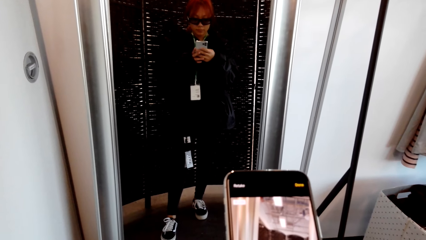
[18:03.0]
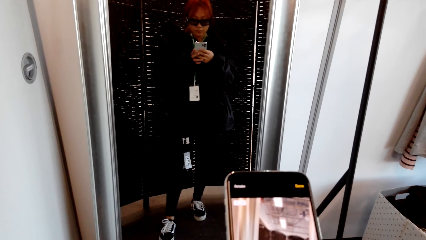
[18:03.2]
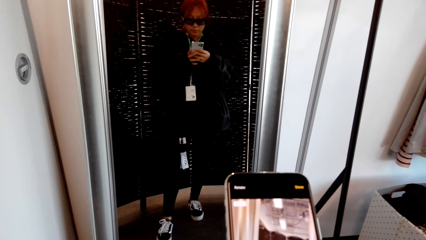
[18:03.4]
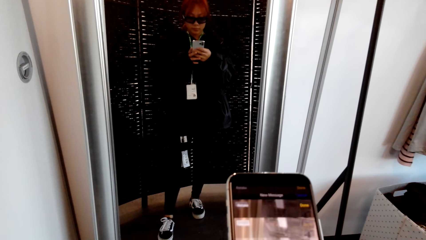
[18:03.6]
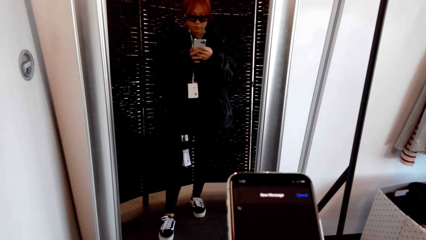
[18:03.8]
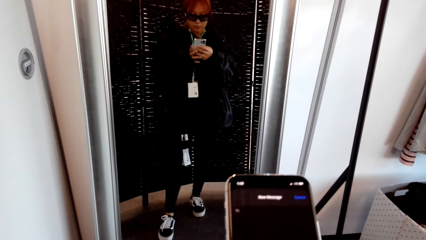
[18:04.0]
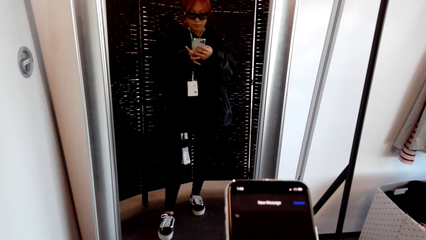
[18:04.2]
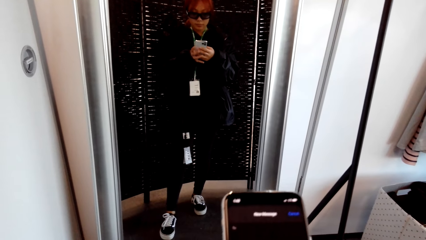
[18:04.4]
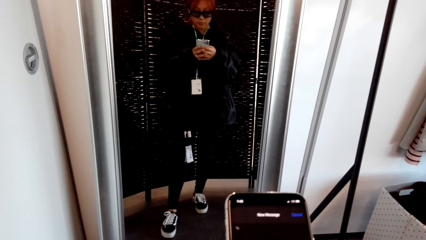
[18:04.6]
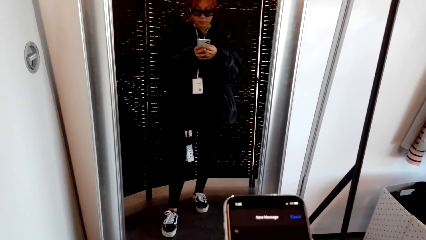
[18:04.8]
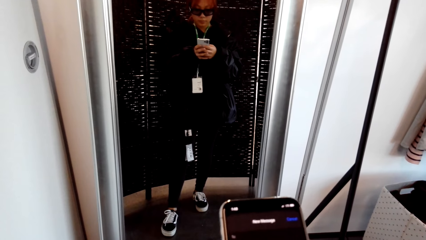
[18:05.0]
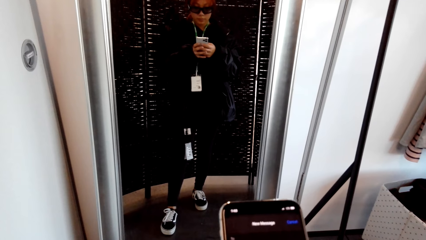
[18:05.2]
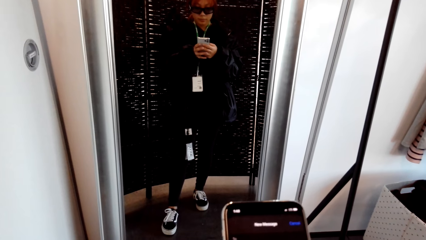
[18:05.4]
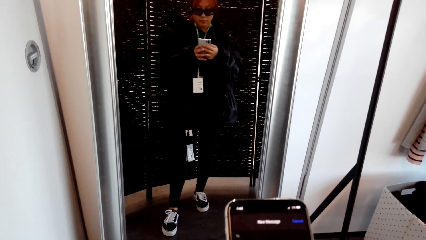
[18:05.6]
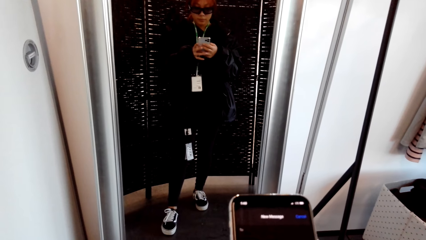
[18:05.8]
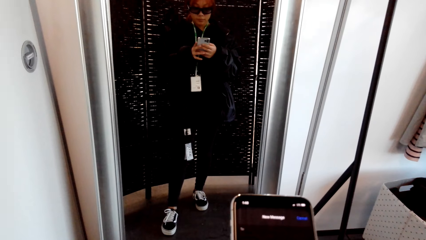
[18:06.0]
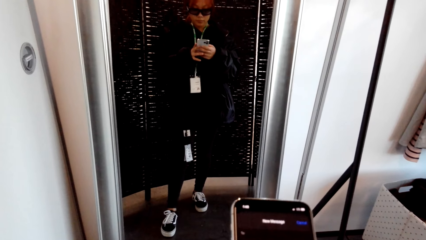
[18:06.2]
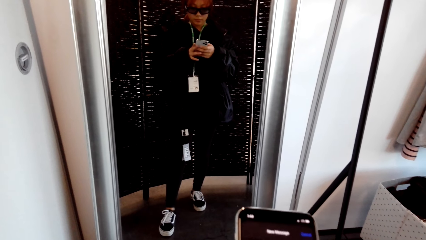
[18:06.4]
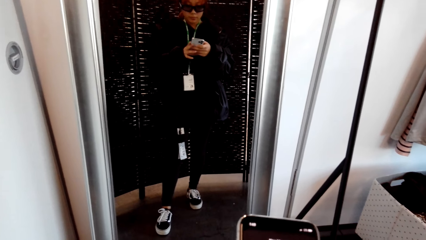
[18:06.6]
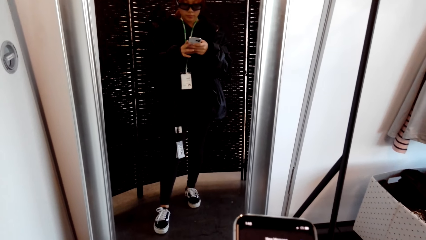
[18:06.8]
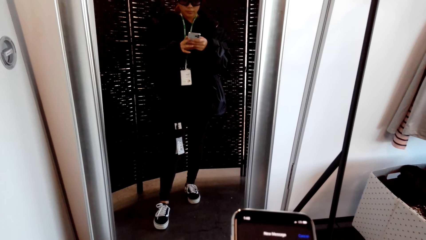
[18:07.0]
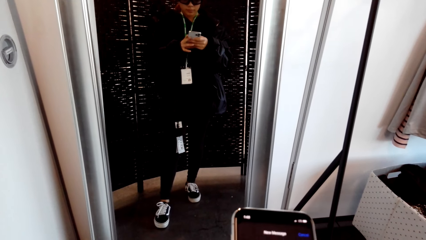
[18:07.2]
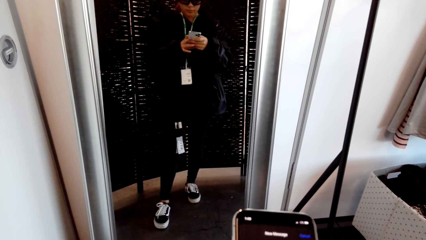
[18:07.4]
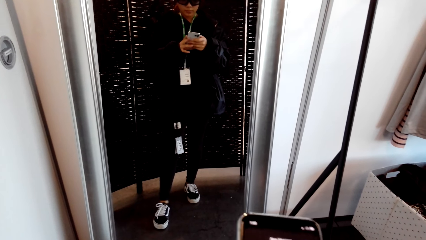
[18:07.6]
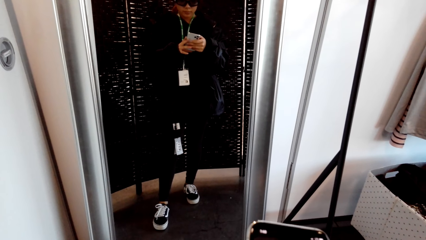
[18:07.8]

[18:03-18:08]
The camera wearer operates the phone.

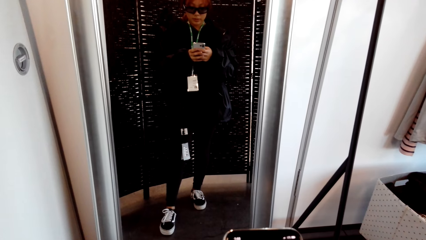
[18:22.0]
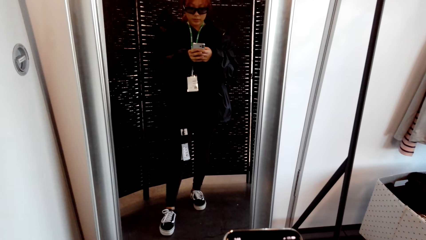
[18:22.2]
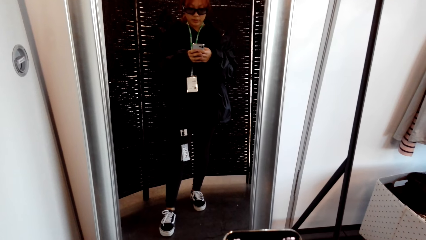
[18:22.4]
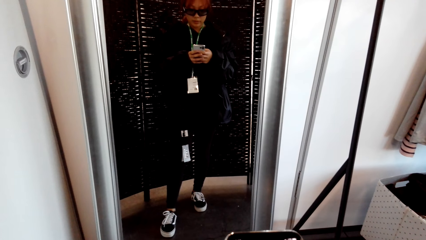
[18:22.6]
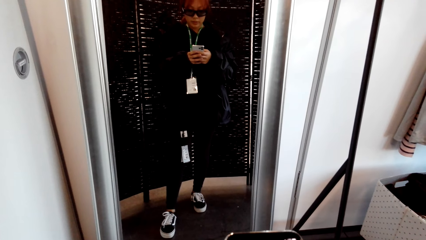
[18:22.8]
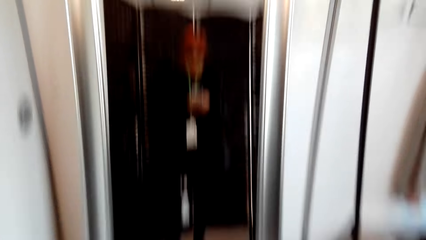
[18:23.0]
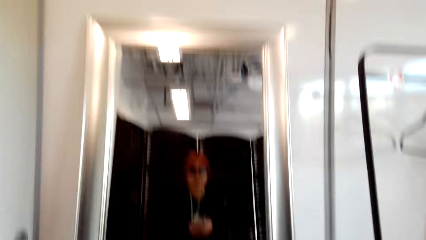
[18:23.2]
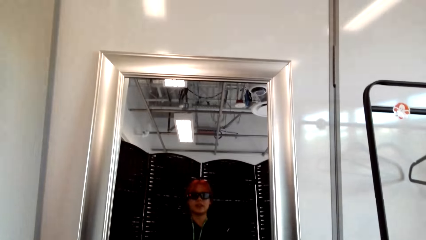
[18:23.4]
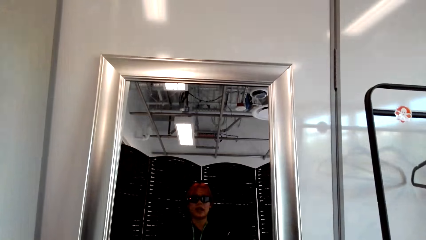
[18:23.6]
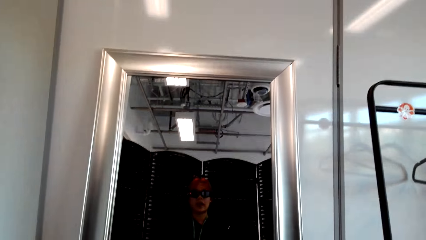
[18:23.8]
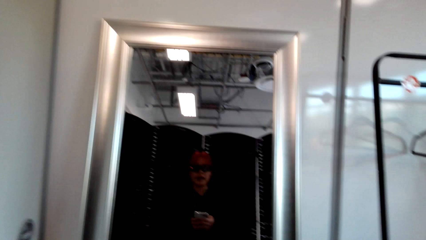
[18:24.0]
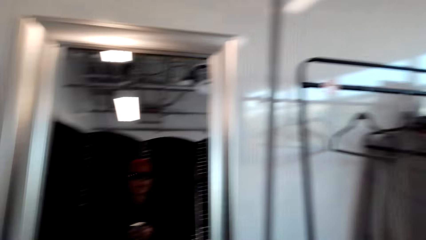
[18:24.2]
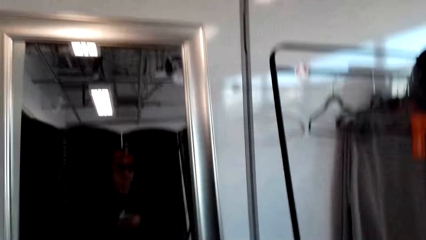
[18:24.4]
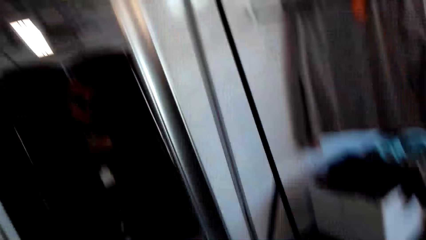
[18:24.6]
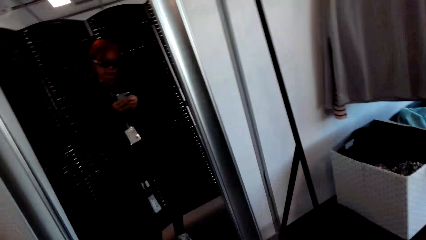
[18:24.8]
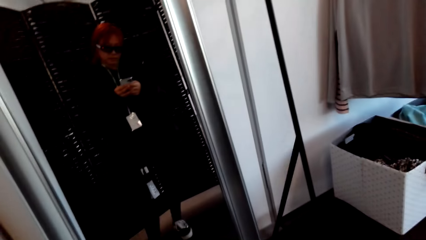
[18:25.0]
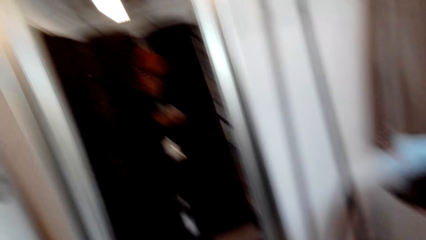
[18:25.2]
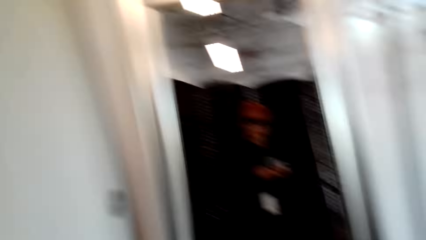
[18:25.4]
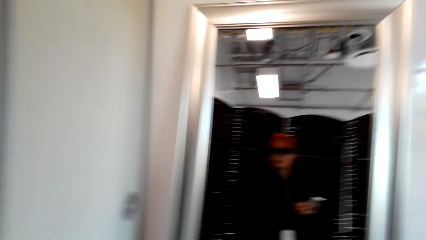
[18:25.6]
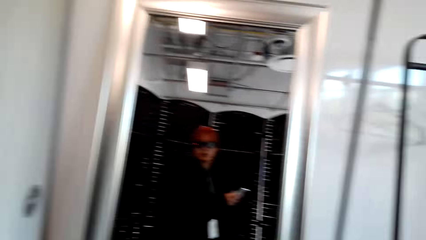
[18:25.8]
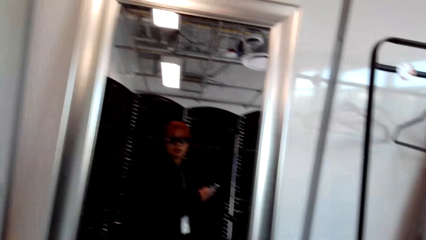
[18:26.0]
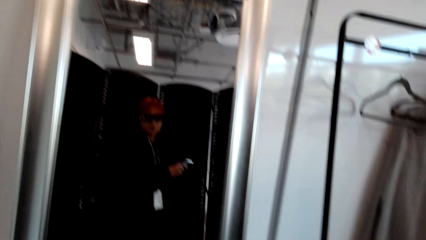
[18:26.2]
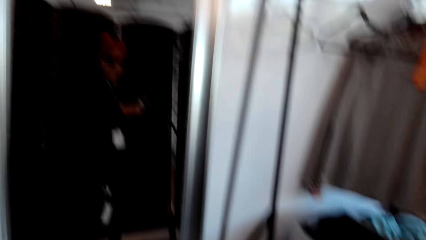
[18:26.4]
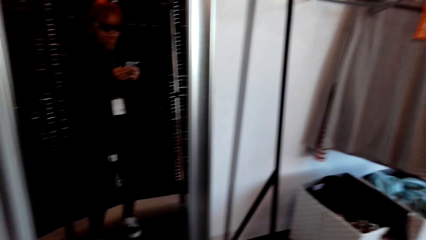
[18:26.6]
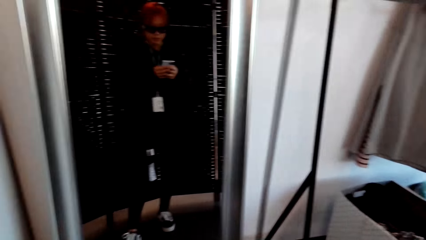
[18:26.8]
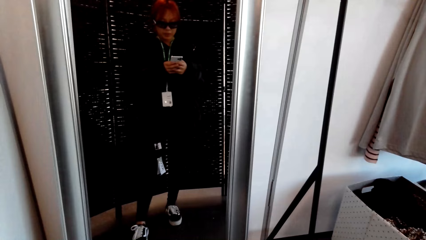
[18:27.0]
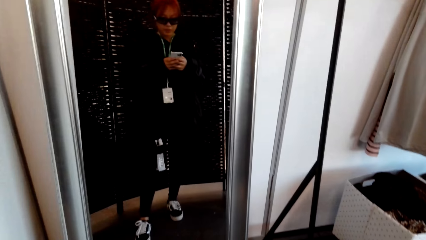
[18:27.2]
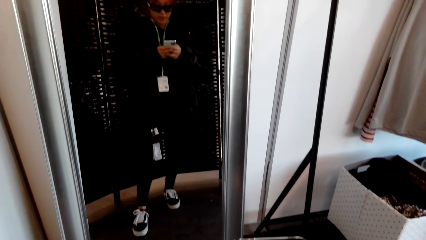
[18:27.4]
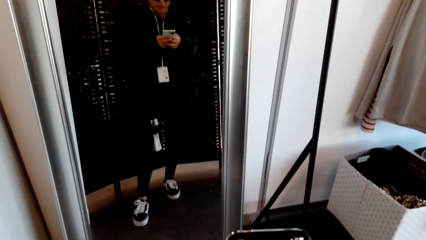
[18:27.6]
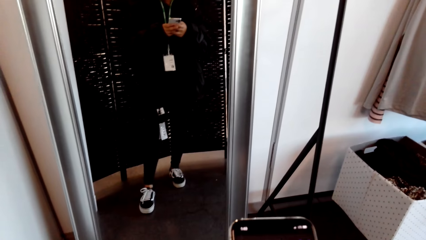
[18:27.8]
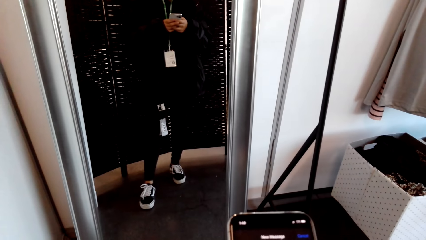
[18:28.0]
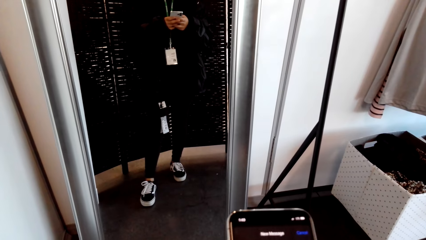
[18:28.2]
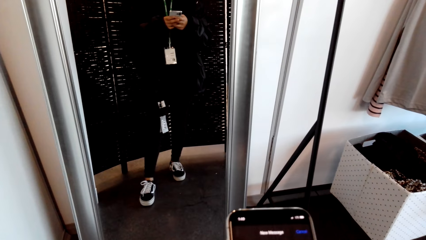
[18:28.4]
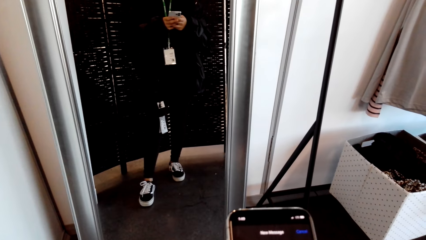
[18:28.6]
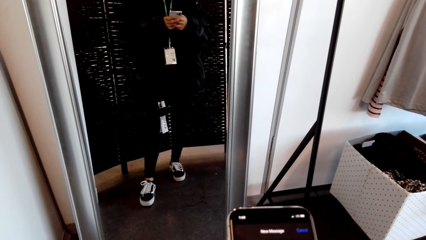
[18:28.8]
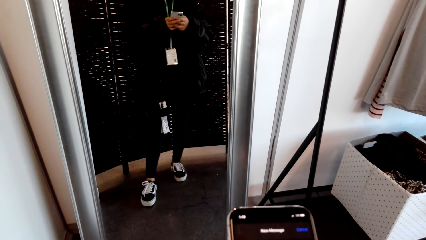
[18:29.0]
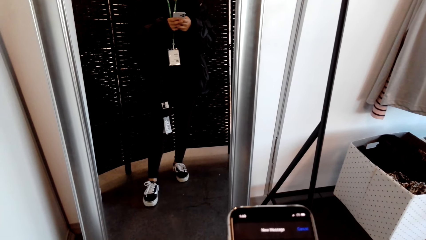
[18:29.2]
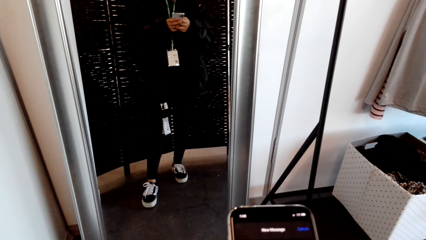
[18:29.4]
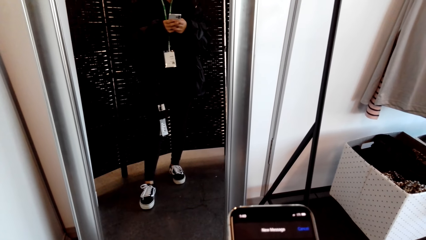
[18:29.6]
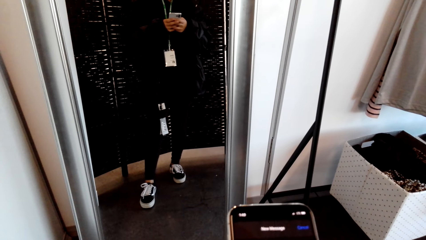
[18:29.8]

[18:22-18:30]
The camera wearer chats with a person.

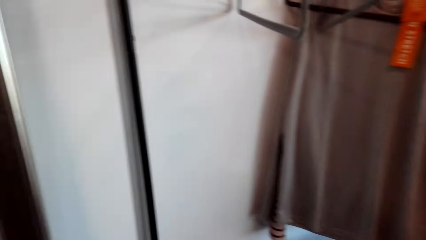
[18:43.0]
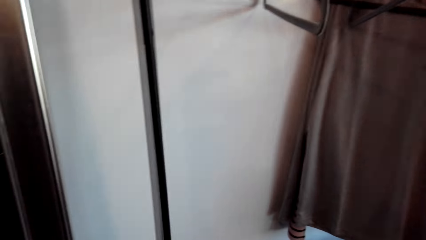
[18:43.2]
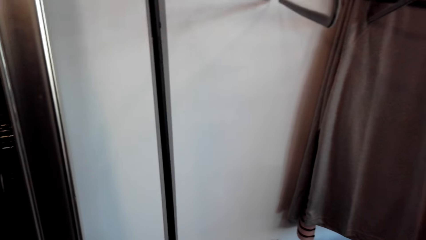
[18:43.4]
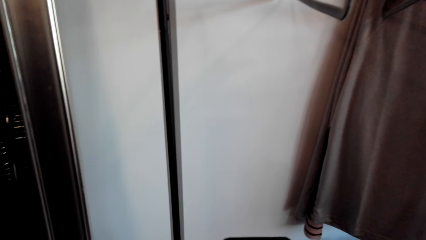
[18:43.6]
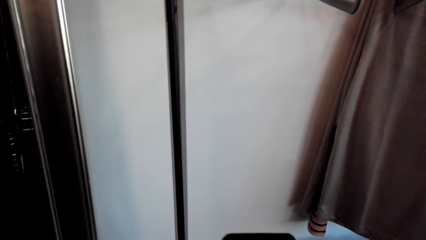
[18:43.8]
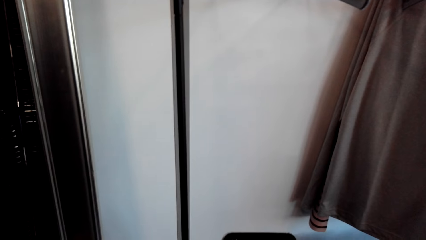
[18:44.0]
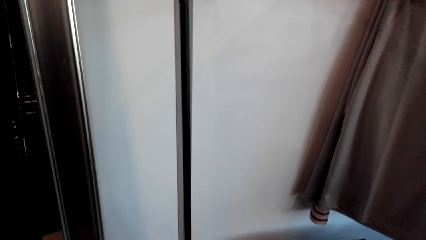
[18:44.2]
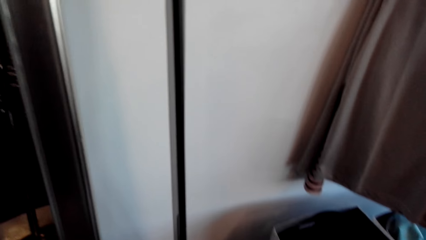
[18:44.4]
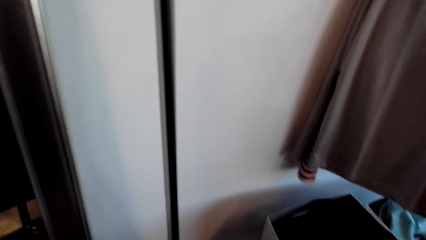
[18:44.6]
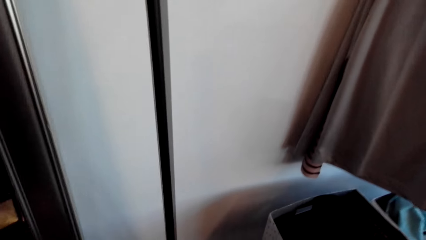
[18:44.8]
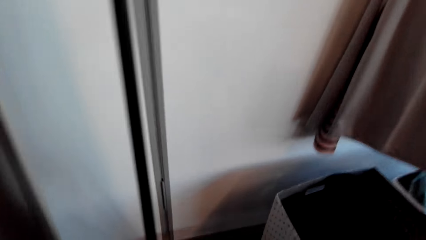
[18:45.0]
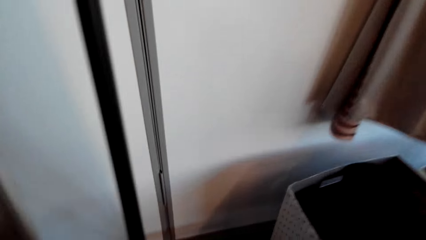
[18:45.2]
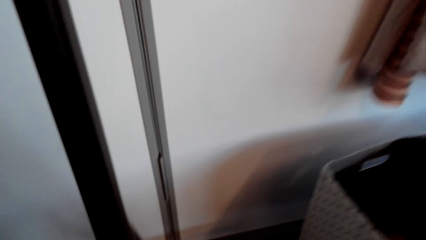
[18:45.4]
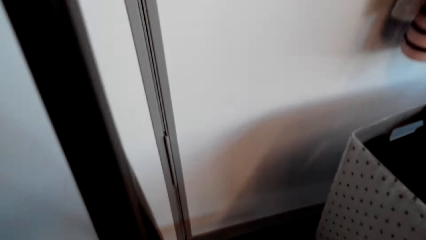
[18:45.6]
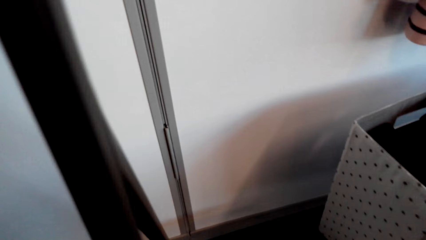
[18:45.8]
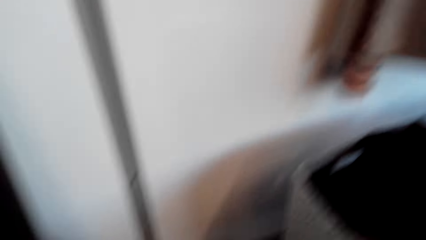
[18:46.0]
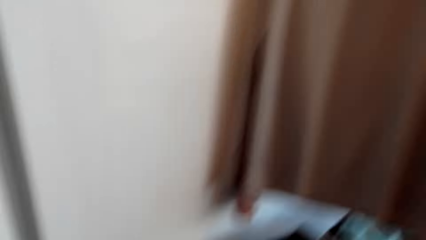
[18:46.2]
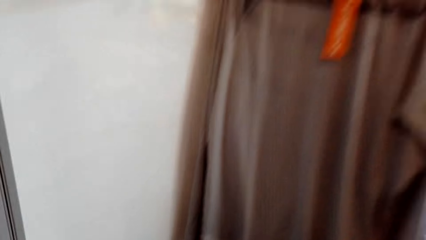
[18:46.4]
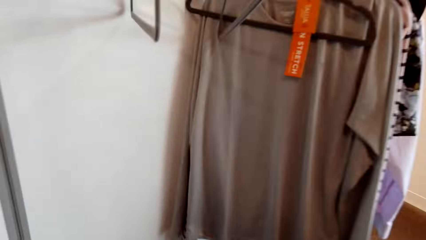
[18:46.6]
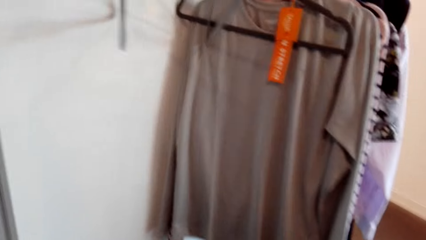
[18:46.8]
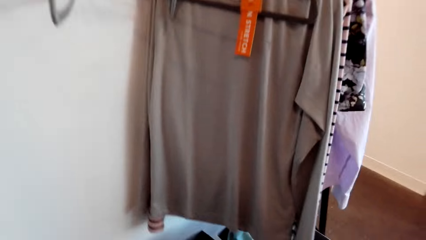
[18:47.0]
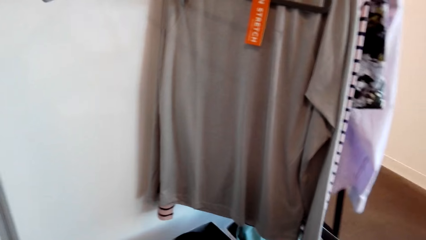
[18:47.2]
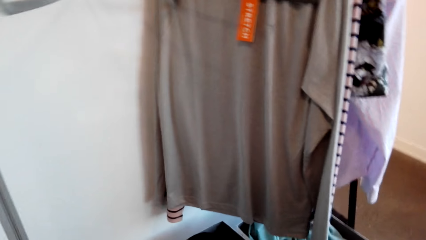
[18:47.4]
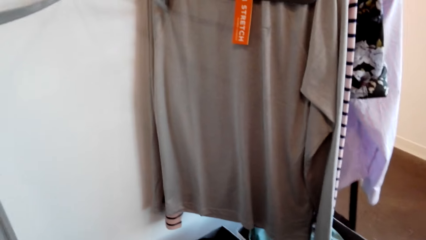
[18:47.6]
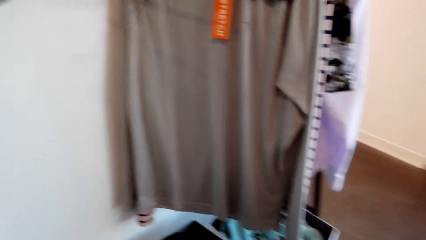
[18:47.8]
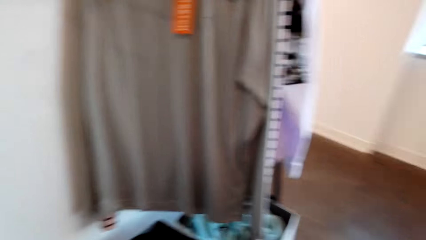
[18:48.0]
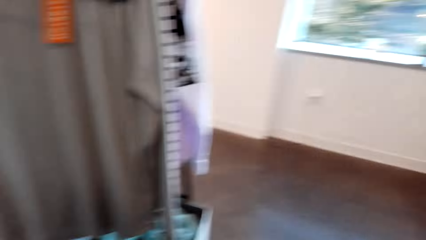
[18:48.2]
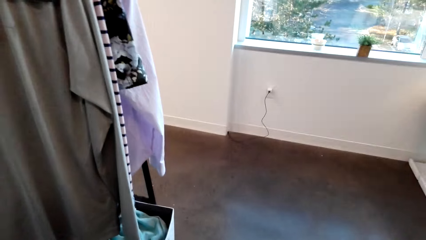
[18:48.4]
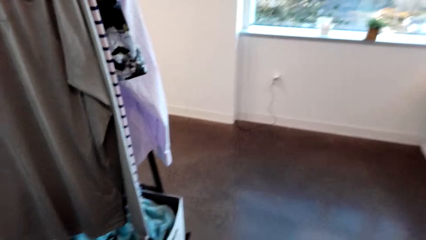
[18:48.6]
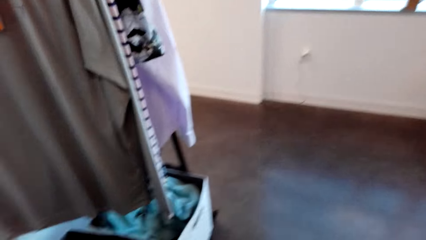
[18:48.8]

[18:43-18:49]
The camera wearer looks around.
